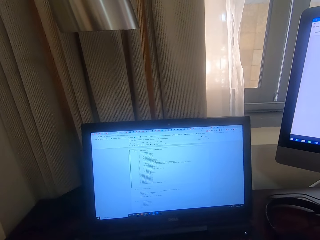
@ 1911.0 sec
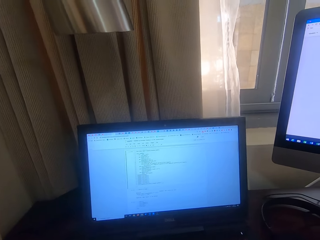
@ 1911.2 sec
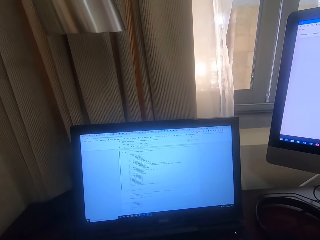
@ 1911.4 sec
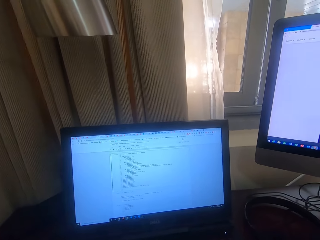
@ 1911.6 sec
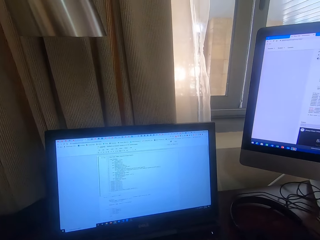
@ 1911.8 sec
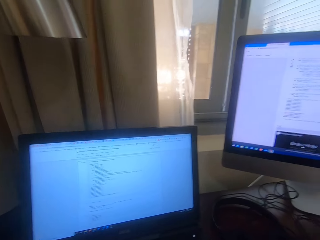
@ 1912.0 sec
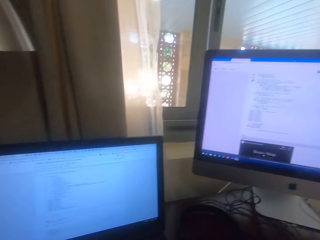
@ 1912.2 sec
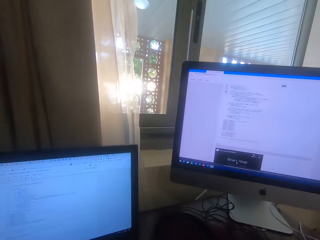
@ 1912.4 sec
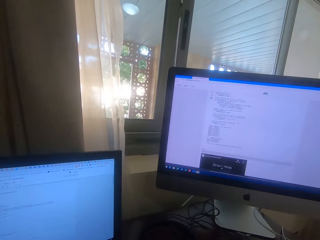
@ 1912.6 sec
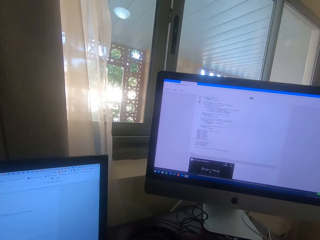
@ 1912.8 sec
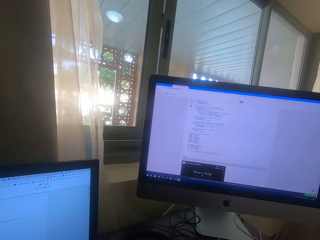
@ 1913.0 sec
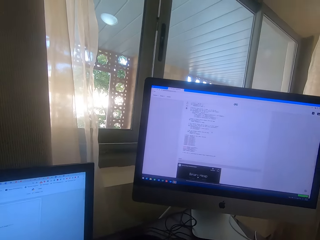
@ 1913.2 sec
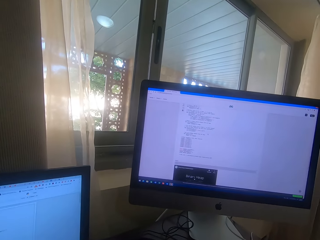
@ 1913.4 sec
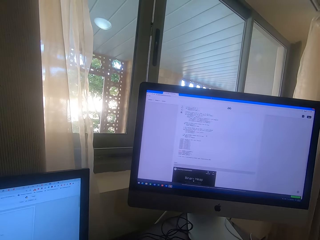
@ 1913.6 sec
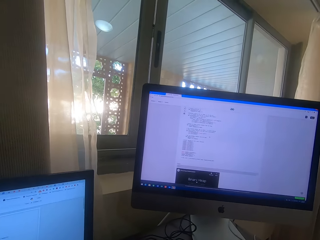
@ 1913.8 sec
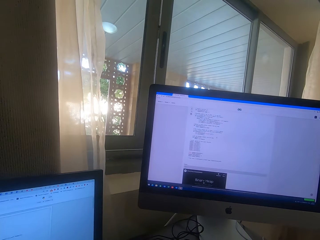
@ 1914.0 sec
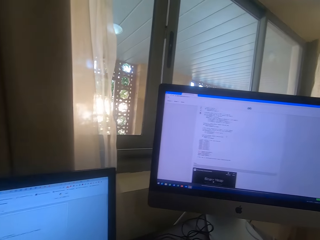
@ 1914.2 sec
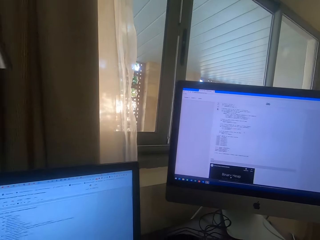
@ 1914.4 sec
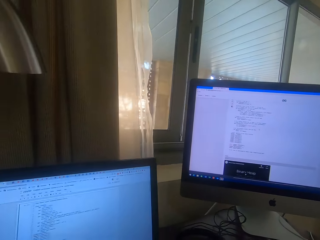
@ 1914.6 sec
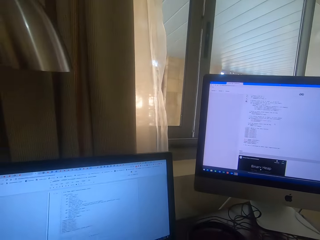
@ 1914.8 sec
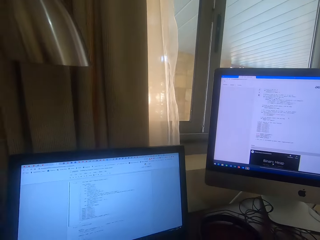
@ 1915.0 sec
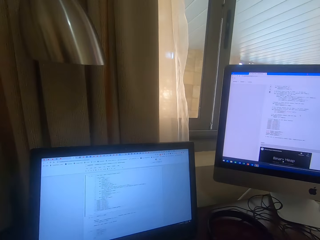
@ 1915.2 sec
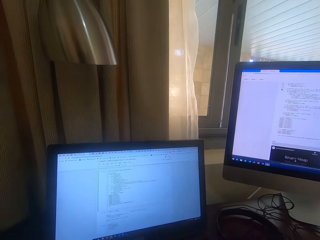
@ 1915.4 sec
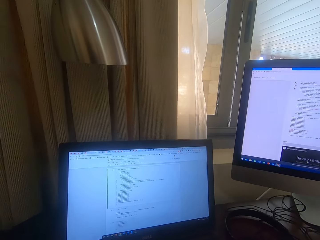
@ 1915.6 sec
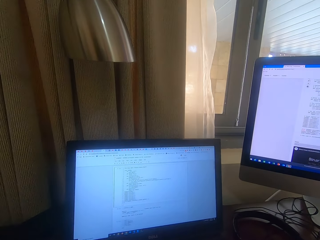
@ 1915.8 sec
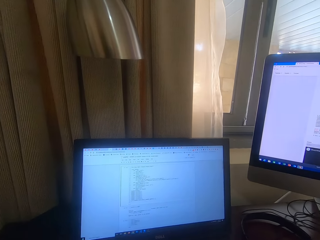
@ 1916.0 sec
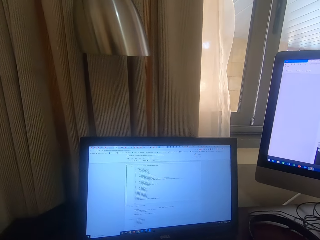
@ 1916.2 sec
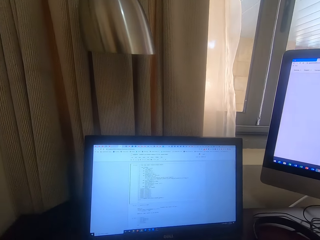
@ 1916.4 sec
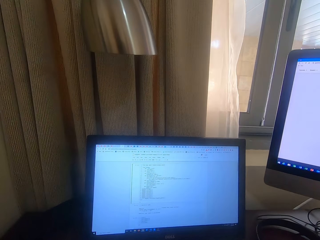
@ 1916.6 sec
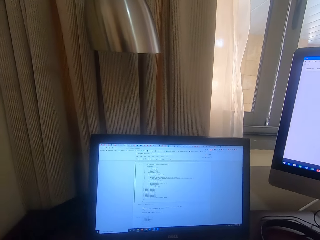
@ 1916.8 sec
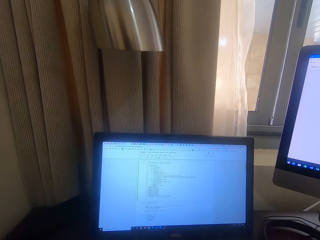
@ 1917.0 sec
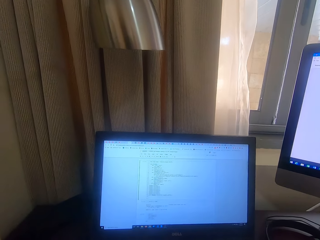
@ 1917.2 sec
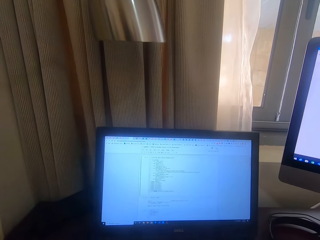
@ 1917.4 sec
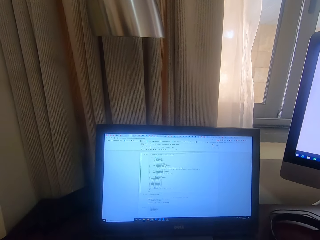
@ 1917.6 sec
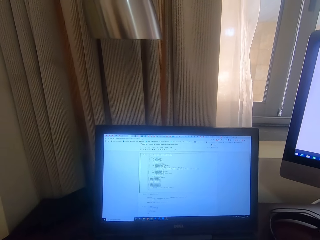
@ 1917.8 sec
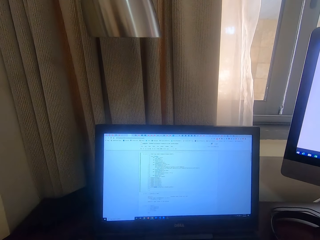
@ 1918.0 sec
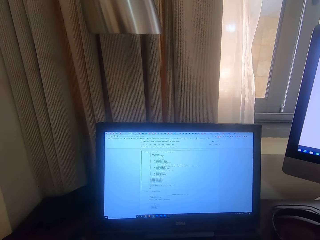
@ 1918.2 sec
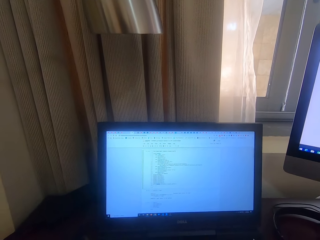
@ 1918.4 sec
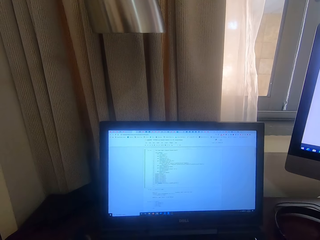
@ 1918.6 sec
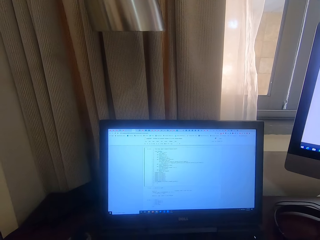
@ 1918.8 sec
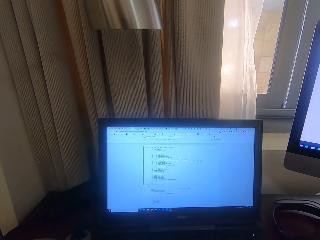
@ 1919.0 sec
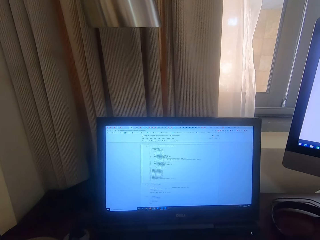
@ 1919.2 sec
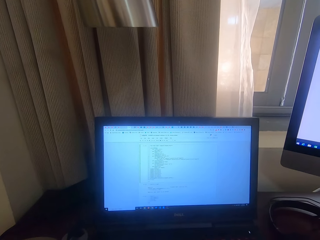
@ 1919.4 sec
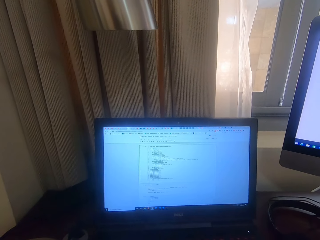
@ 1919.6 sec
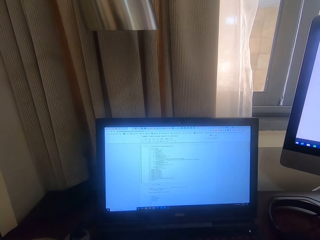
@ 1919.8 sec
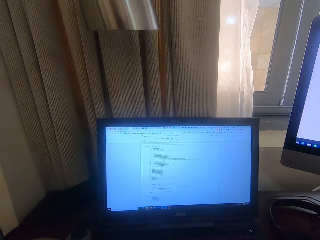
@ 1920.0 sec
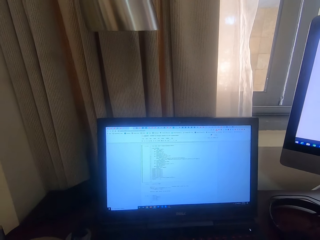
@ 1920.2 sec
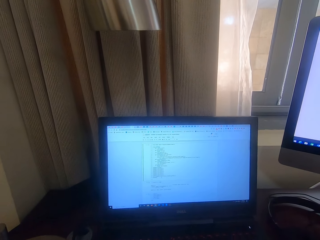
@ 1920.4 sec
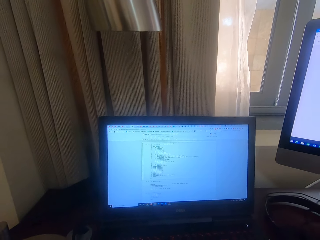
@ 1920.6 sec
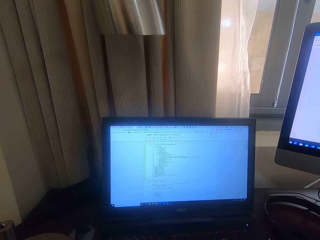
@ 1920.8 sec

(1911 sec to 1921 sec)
The camera wearer looks at the desktop on his right. He looks around the room. He looks at the desktop in front of him.

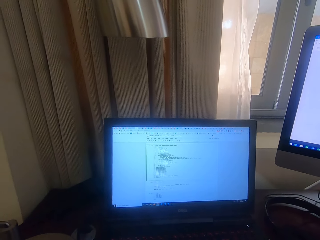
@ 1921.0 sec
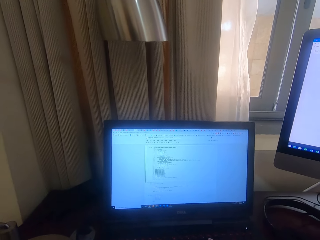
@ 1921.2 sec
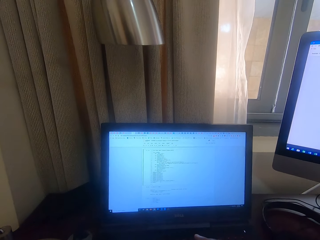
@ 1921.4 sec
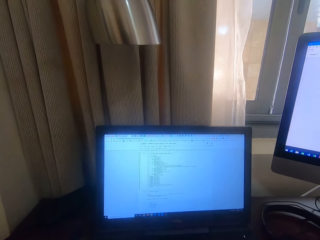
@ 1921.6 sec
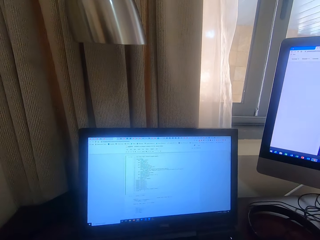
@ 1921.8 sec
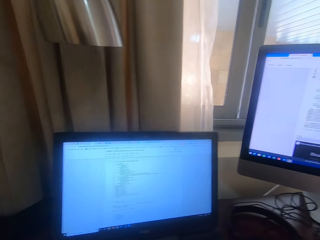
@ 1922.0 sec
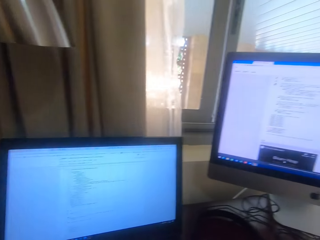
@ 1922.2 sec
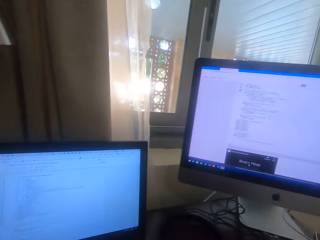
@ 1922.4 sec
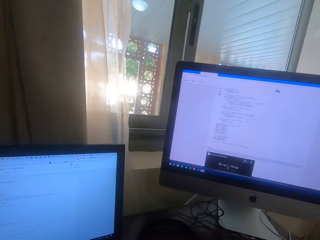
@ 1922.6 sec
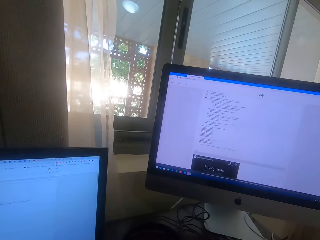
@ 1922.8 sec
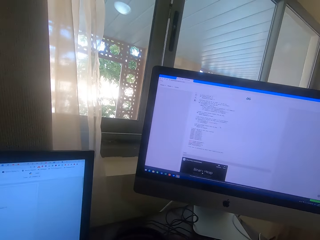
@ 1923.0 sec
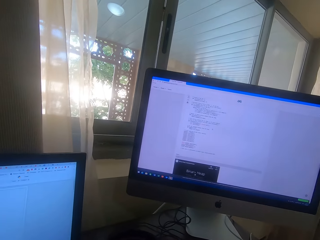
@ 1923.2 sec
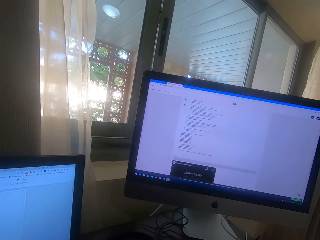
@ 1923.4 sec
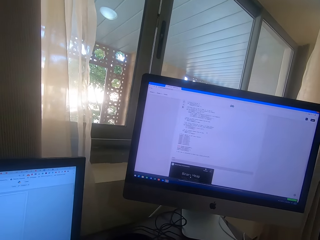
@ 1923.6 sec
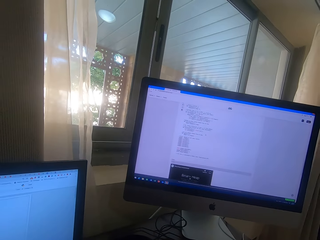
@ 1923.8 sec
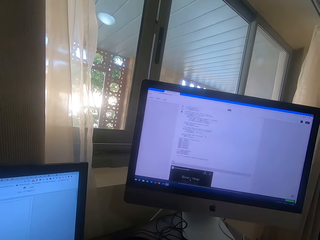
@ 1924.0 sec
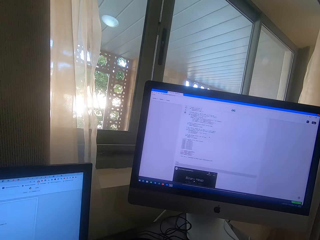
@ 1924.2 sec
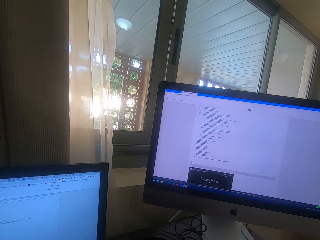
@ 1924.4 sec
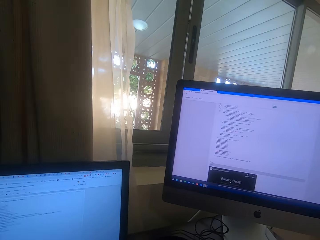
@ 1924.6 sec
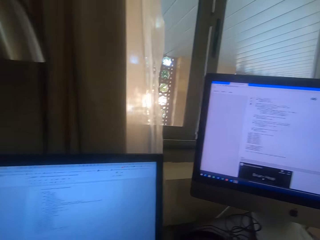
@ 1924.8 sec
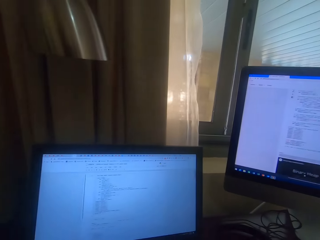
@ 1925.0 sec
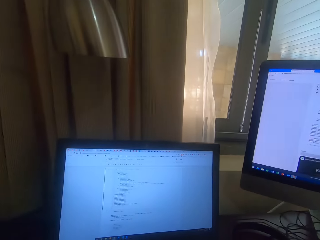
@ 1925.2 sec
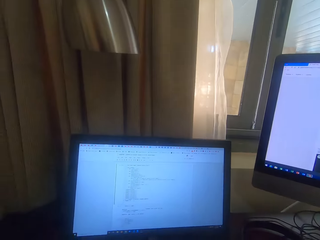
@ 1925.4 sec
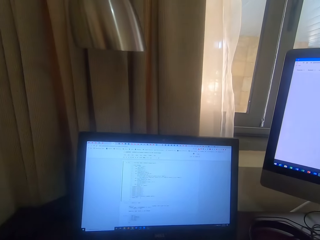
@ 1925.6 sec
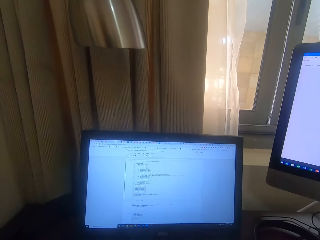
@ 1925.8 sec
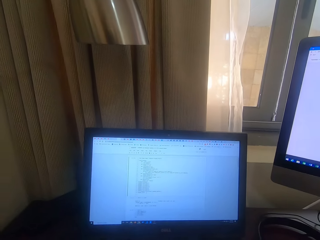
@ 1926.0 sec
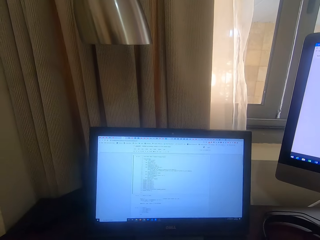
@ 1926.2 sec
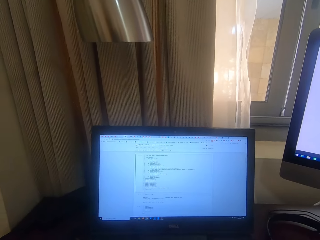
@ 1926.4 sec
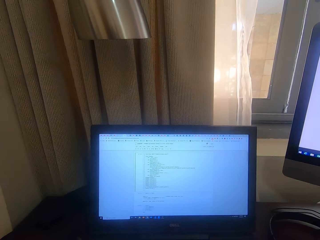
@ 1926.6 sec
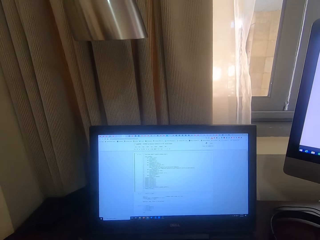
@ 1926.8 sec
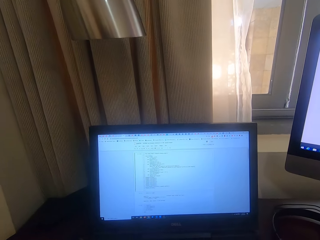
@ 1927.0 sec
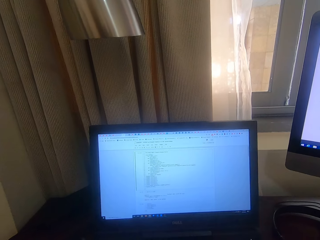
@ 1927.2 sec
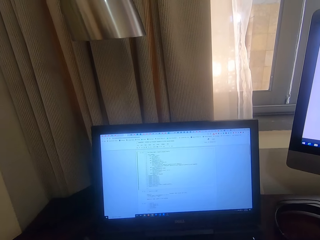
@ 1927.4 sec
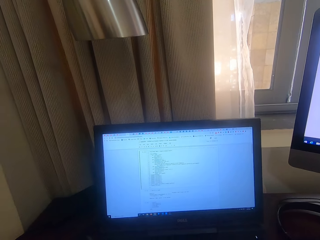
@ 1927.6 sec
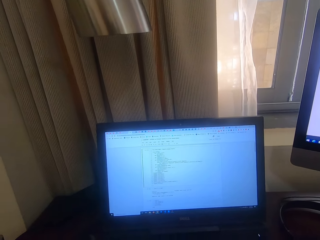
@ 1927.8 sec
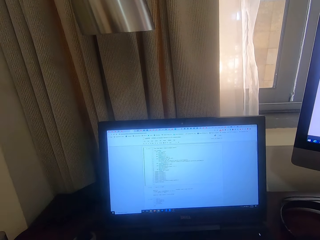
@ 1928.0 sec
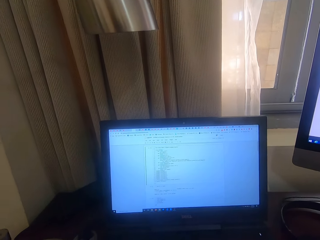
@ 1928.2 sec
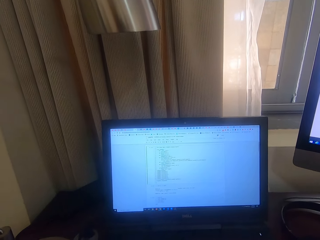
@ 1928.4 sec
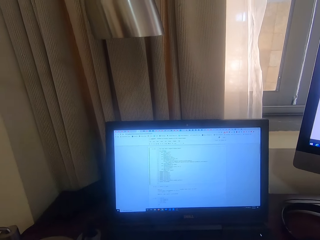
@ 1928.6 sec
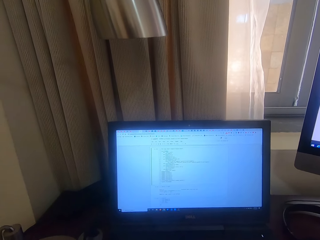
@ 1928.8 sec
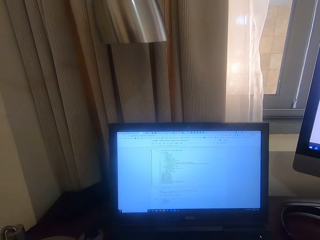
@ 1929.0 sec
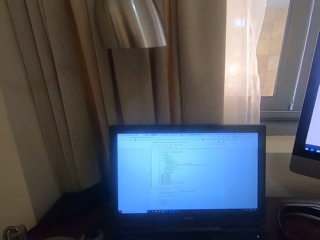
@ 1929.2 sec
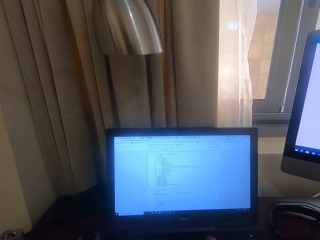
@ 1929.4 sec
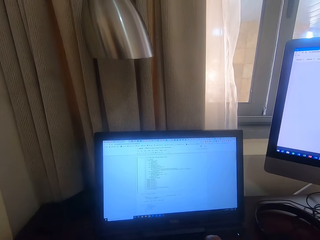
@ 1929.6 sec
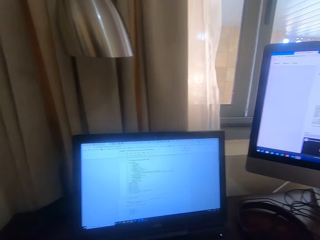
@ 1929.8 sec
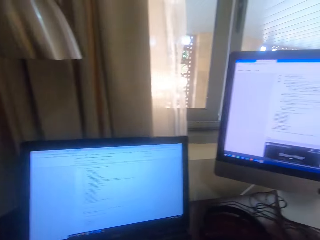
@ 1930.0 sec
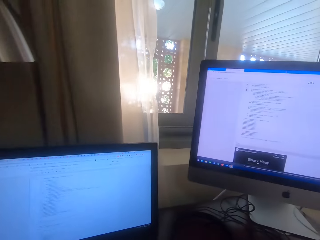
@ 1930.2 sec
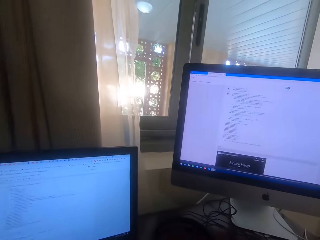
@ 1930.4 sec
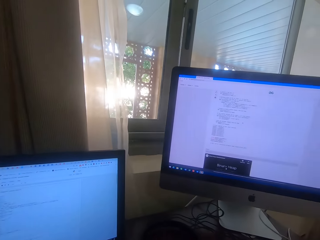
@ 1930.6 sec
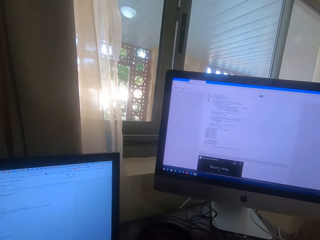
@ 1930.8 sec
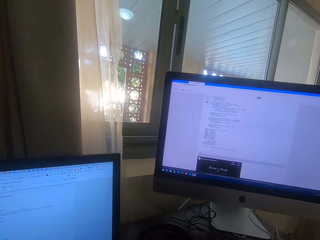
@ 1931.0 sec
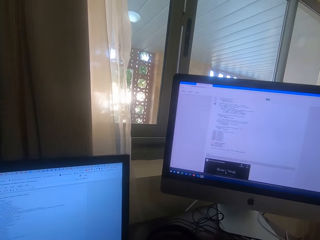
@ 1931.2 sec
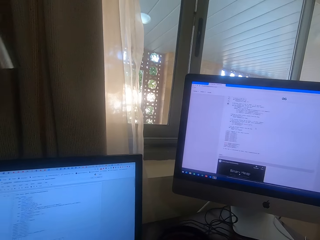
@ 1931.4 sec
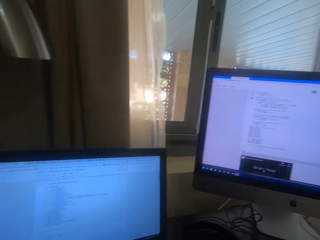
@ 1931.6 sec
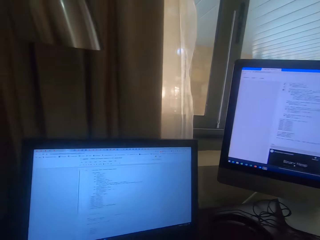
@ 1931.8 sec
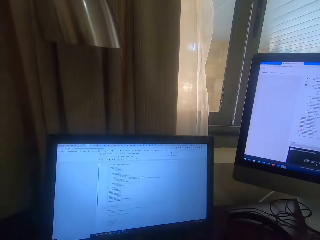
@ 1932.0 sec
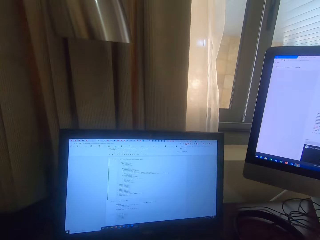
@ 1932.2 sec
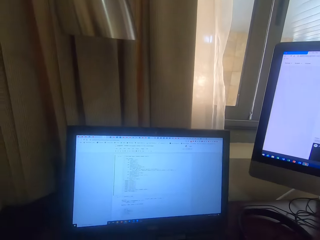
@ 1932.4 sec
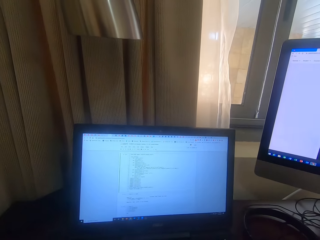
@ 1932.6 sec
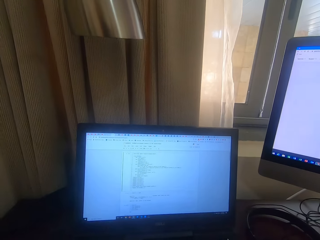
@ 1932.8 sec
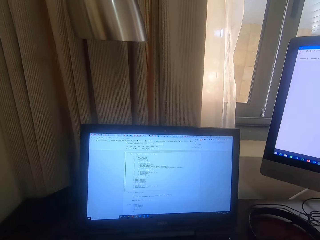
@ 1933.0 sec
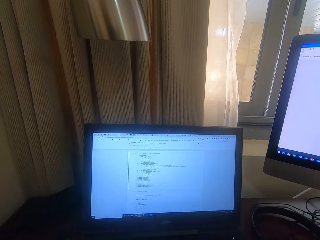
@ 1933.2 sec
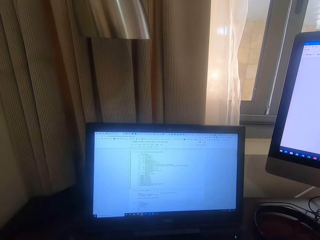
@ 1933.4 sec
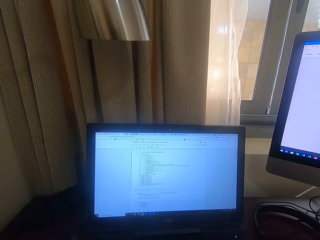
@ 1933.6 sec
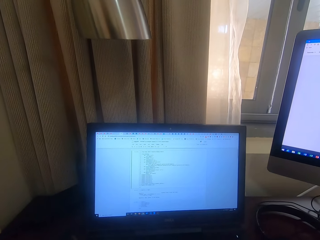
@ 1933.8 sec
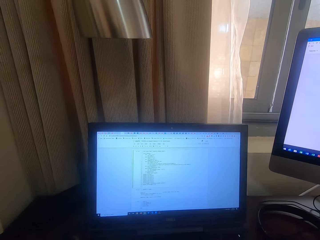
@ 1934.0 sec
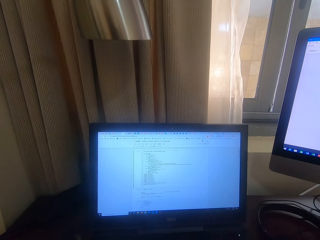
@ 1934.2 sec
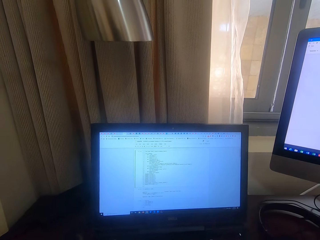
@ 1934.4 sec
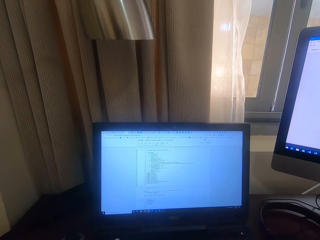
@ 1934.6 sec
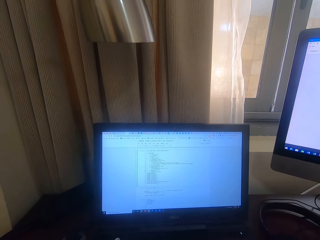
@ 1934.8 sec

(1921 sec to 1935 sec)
The camera wearer looks at the desktop on his right. He looks at the desktop in front of him. He looks at the desktop on his right. He looks at the desktop in front of him.
